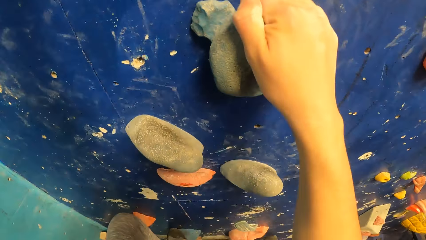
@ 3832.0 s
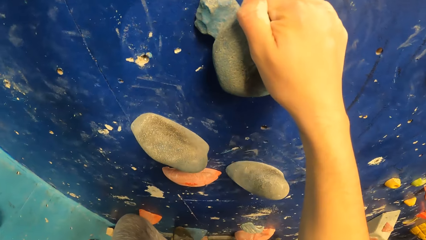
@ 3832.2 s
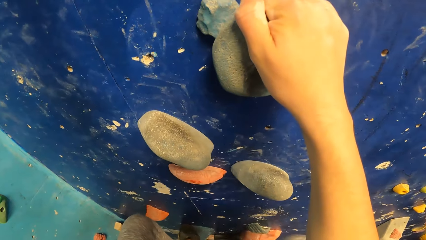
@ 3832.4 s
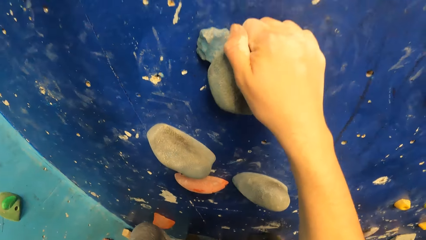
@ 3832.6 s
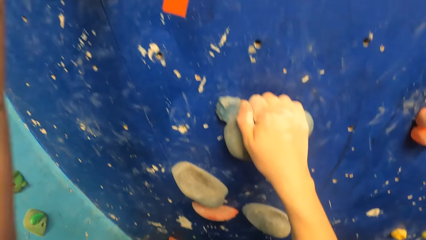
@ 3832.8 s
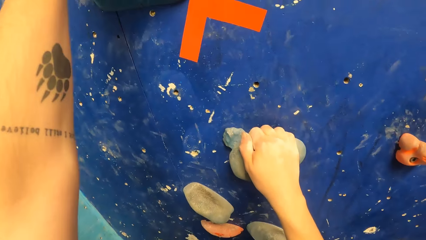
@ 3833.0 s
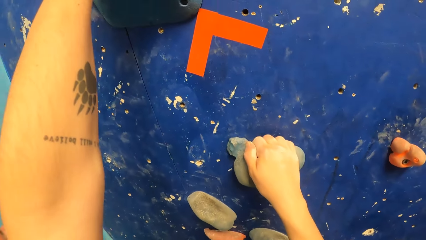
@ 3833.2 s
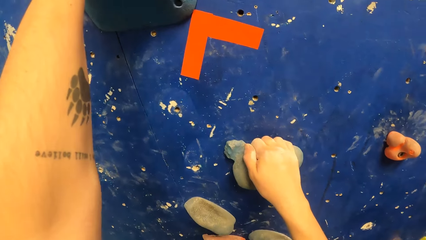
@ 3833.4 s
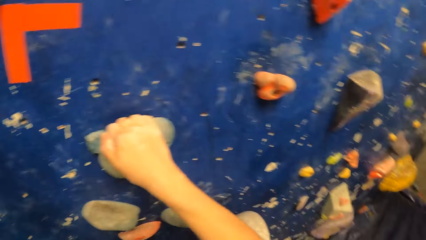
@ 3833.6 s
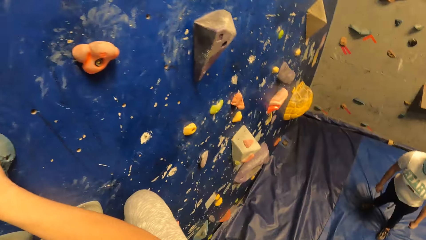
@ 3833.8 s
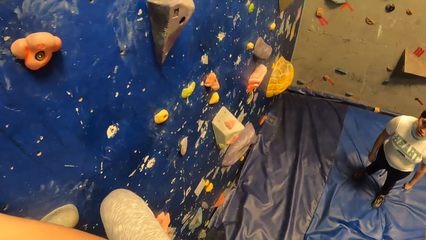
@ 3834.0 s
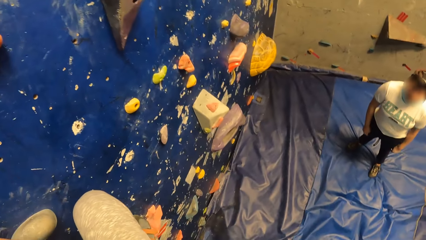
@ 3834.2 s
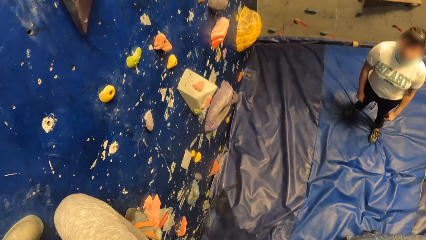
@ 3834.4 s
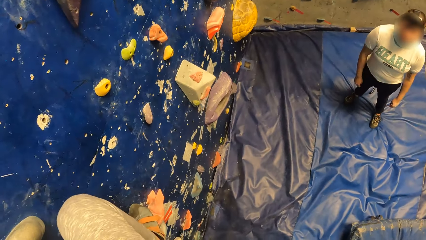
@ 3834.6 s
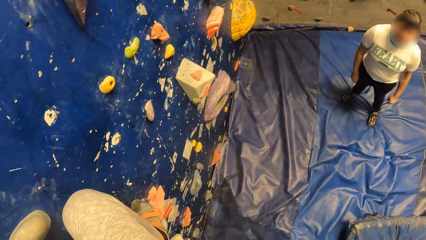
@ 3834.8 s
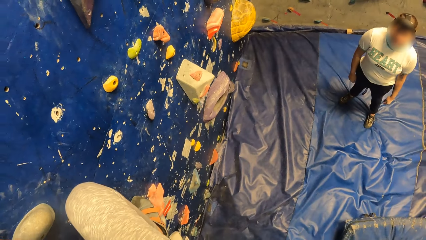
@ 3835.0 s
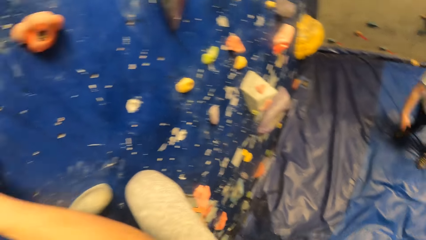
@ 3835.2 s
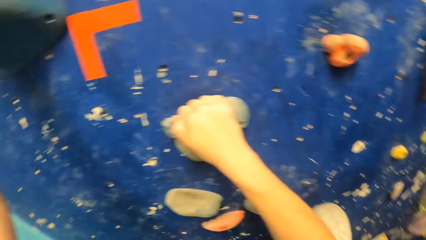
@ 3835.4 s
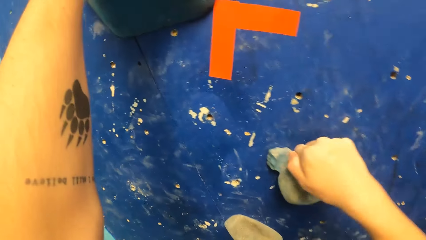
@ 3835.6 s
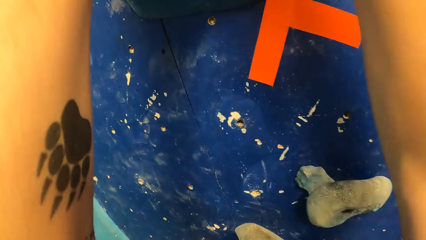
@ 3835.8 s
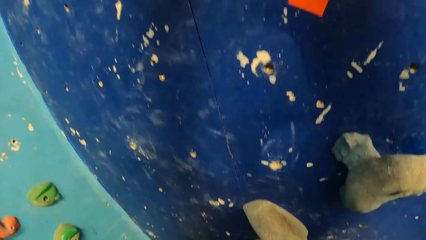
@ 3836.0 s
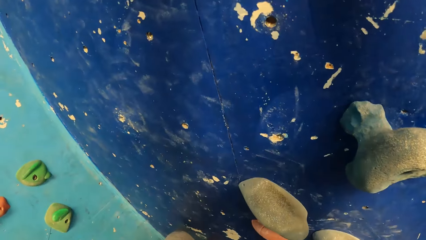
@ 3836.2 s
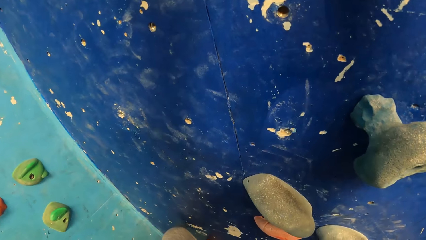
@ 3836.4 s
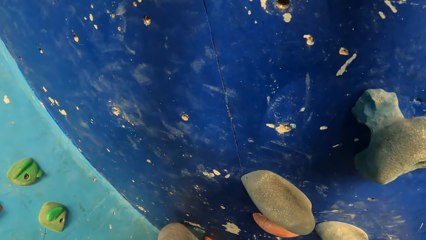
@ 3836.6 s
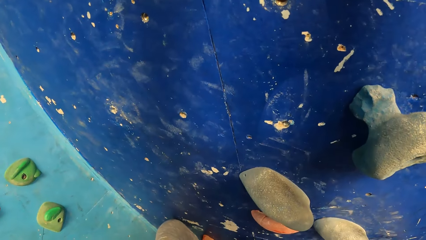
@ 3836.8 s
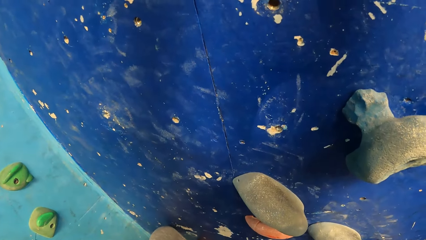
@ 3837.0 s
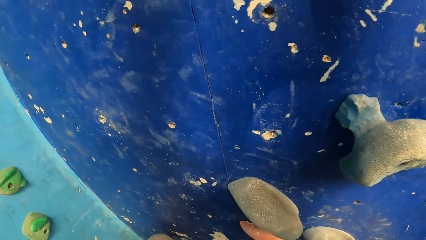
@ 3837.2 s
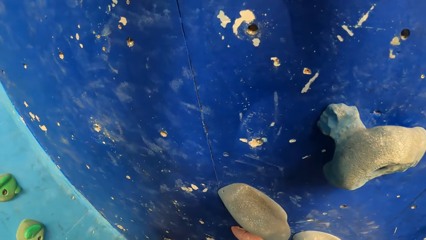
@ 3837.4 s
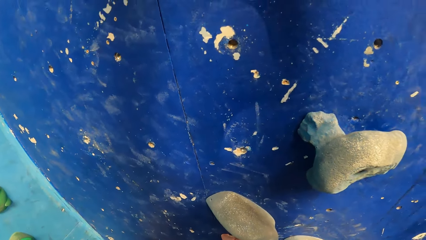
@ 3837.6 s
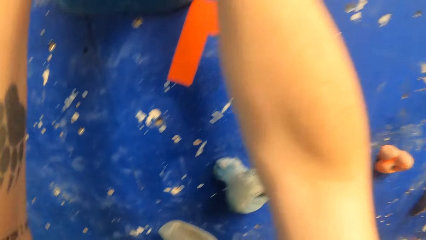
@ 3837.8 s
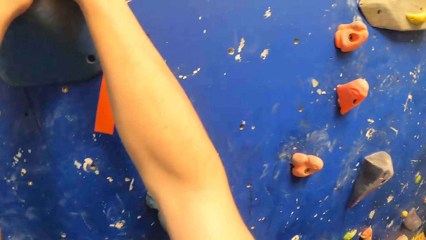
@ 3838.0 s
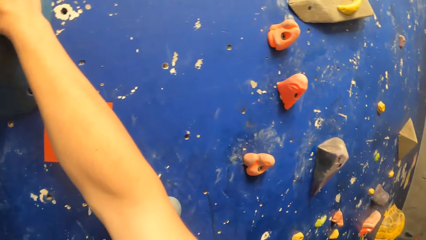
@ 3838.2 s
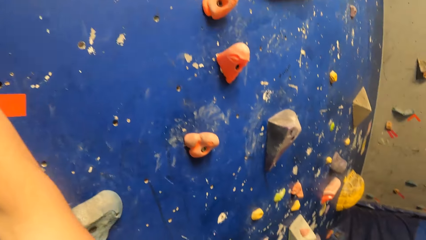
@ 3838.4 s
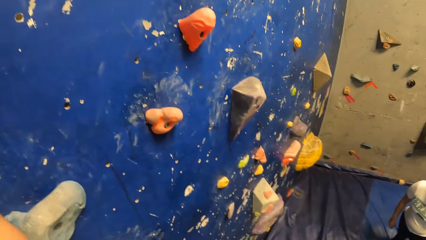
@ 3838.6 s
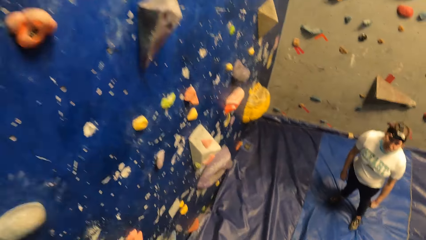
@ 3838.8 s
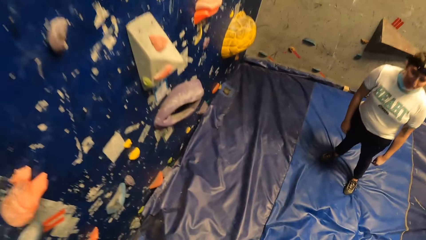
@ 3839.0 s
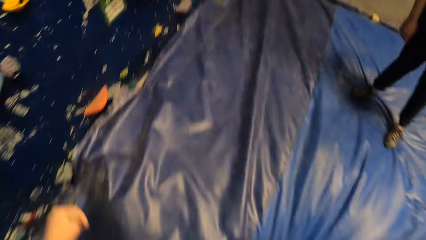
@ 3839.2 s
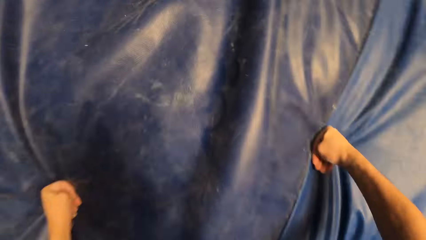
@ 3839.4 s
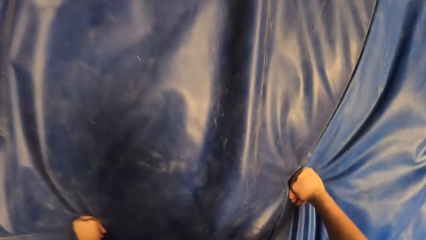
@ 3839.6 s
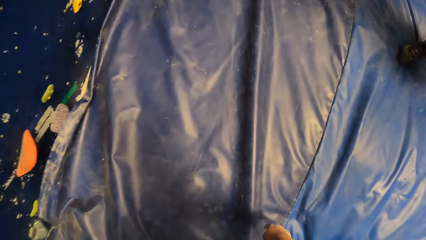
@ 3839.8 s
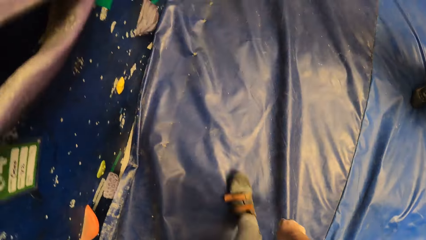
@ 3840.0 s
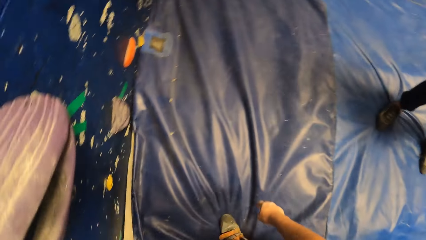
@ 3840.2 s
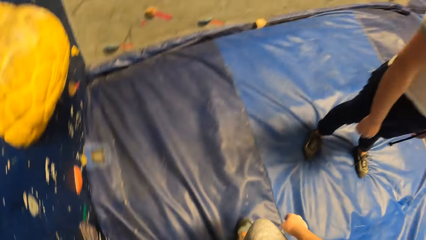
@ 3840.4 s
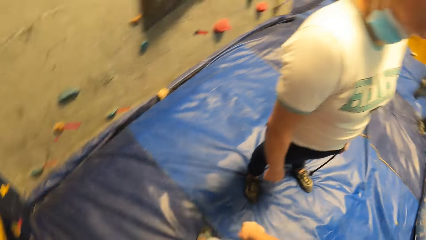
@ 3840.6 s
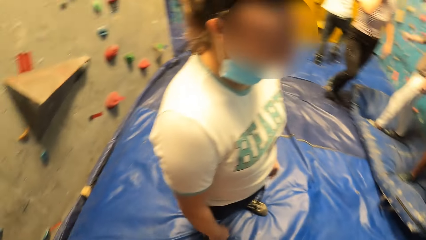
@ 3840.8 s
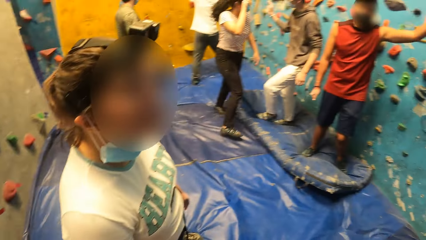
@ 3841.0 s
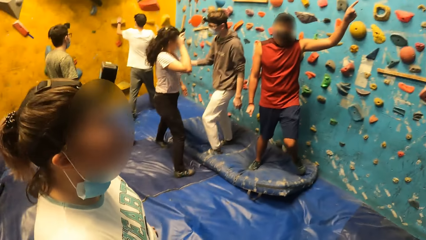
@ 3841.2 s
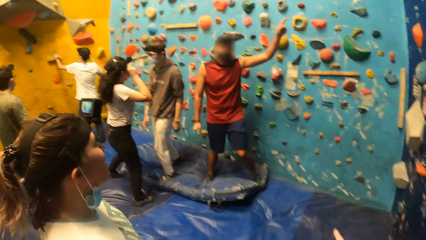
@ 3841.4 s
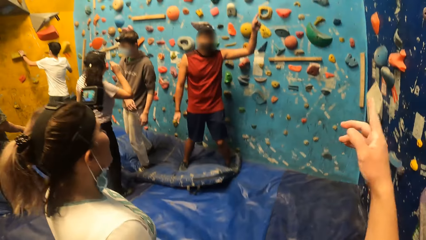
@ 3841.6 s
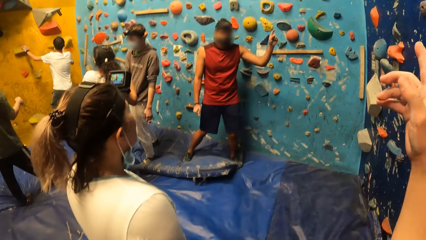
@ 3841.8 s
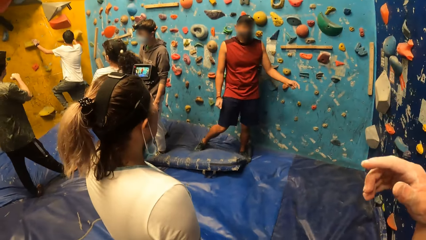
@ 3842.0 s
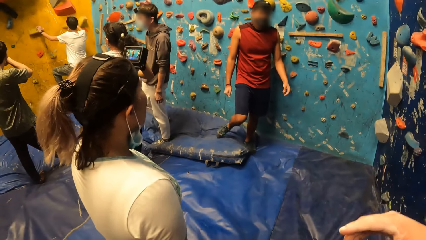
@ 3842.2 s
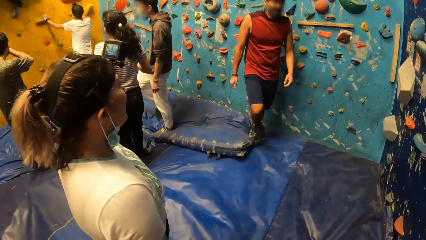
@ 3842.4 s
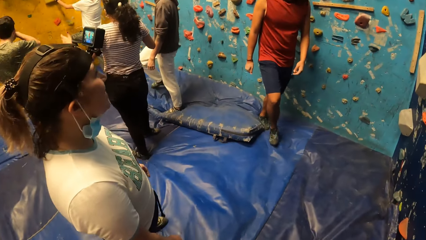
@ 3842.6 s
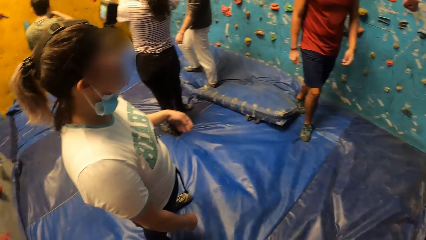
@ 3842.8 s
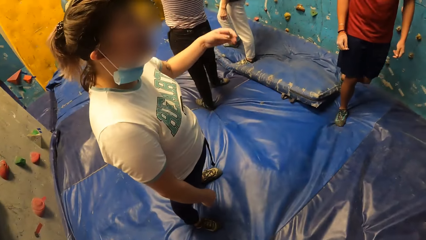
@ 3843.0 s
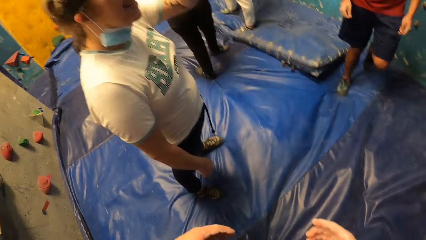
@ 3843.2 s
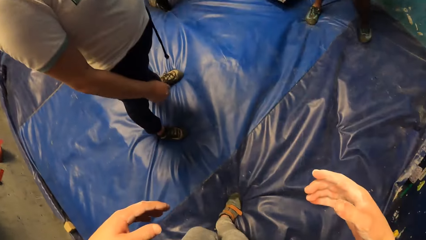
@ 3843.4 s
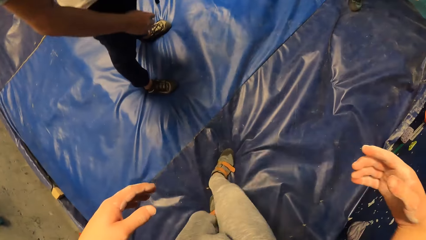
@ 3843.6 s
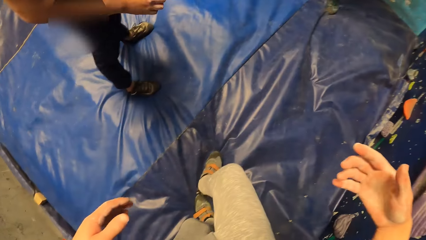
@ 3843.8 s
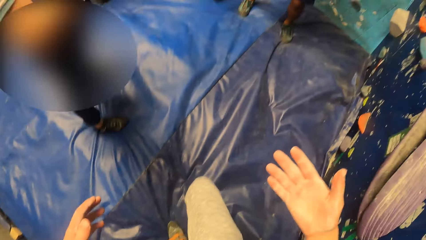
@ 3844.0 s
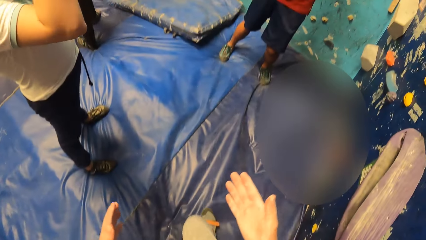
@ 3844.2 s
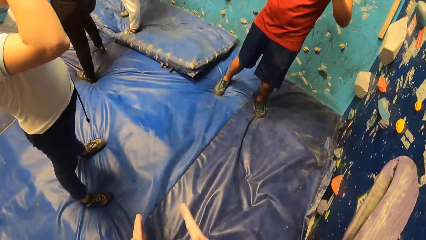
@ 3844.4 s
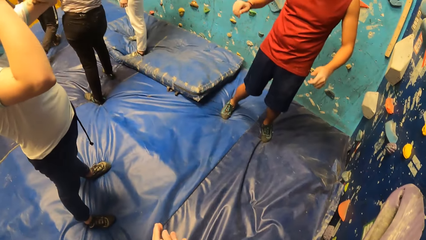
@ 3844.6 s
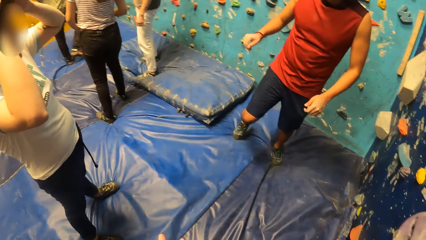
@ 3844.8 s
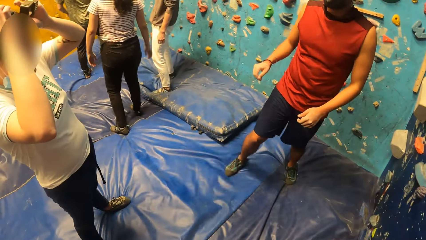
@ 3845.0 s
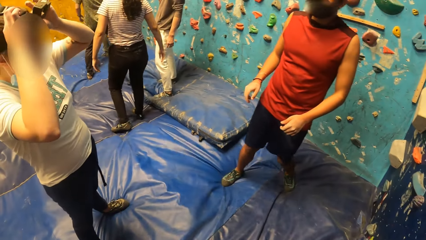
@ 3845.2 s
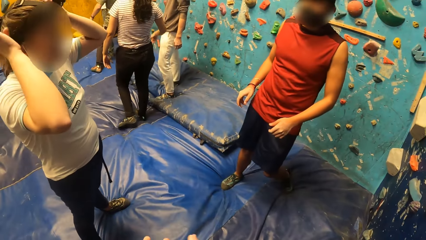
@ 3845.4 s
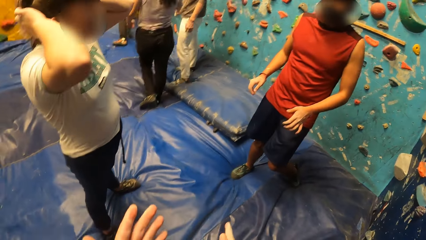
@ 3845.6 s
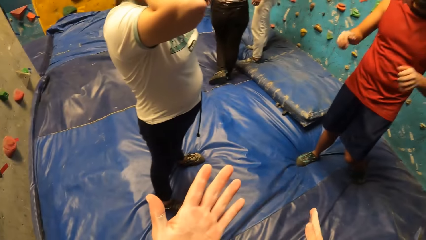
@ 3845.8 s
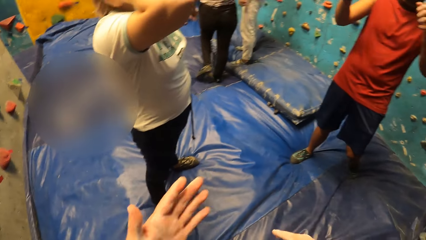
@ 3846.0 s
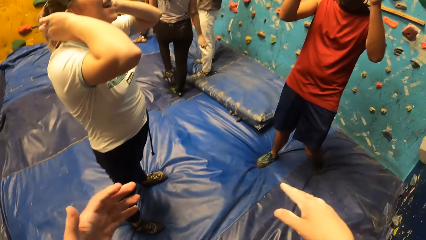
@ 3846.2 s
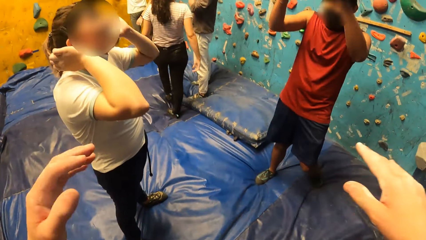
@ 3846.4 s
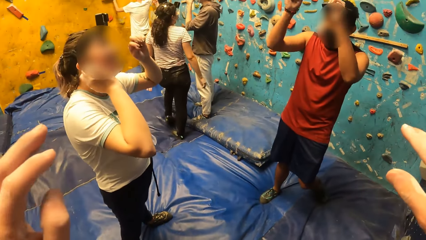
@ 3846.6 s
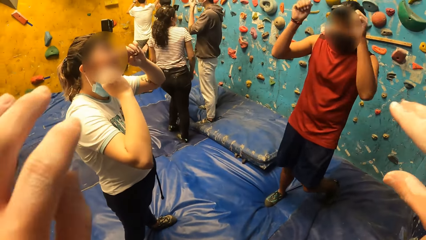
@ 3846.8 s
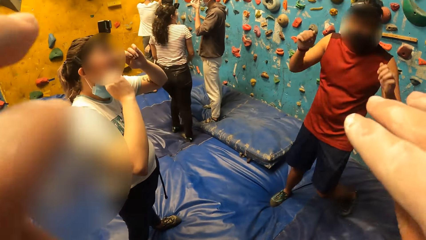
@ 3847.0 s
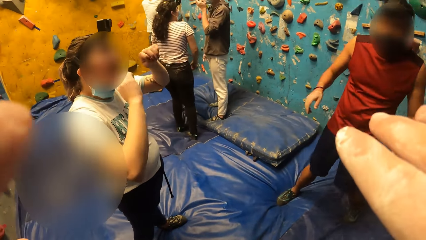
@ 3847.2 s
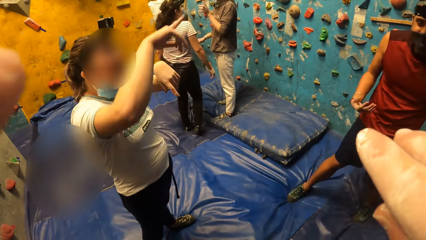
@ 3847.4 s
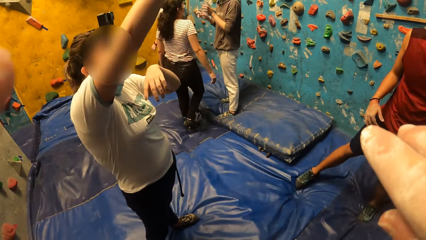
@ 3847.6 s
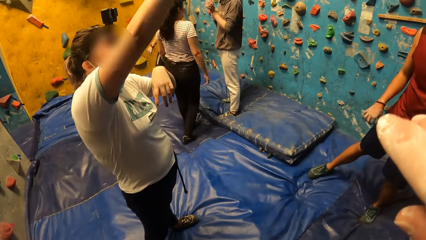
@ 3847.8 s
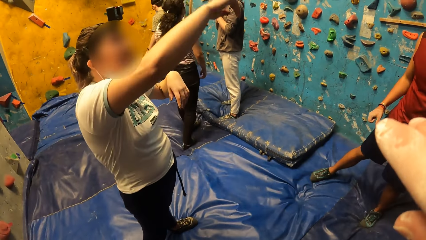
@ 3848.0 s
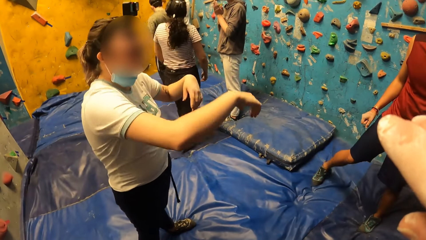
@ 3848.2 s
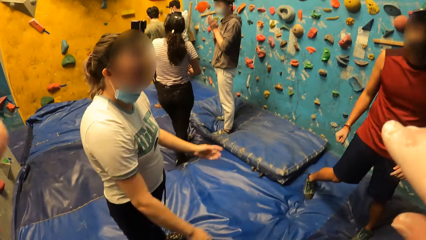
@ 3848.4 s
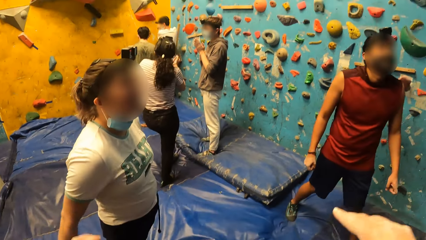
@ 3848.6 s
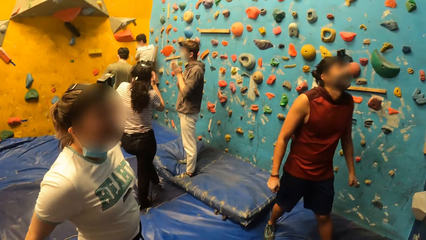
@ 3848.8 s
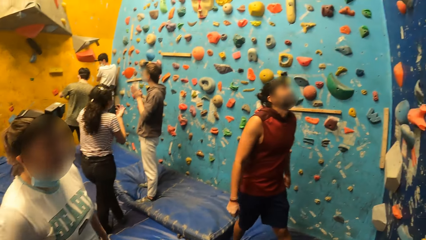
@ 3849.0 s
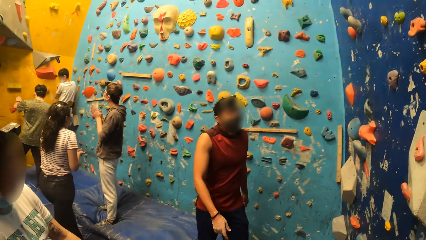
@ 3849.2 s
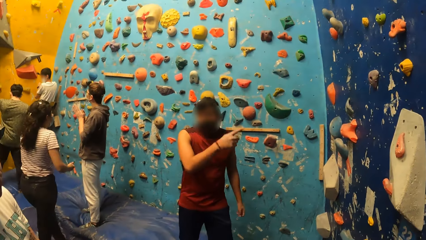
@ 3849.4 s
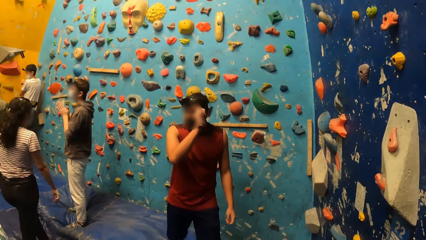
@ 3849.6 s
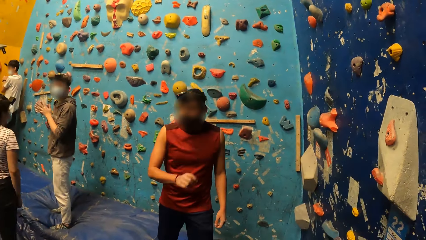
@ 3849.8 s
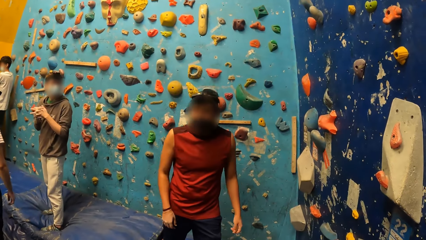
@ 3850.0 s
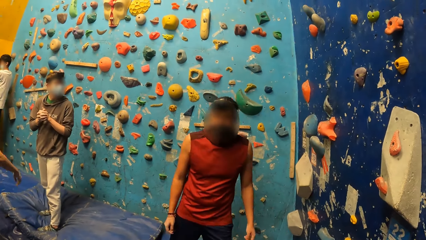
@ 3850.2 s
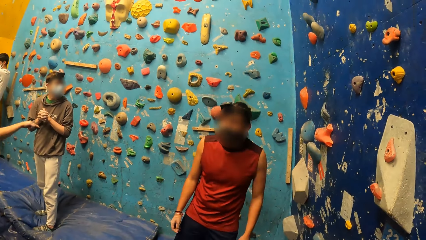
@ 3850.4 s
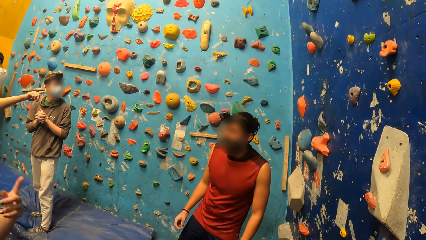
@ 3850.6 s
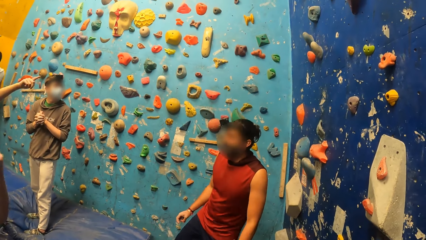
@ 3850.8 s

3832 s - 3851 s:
A woman converses with a man. The camera wearer jumps off the climb wall on the blue mat. He walks on the mat and turns around the room. A second man points on the climb wall. Another woman converses with a third man. A fourth man climbs the climb wall. The camera wearer points at the climb wall. He uses hand gestures. The second man walks towards the first woman and the first man. The camera wearer looks around the room. He looks at his hands. The second man converses with the first man and the first woman. The camera wearer raises hands and adjusts a camera. The first woman points at the climb wall. The other woman converses with the third man. The second man points on the climb wall. The camera wearer looks around the room.
